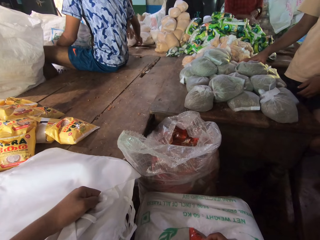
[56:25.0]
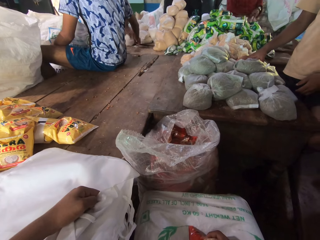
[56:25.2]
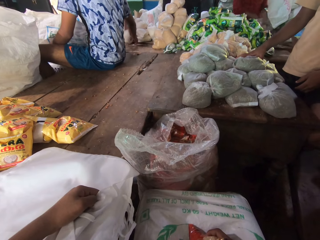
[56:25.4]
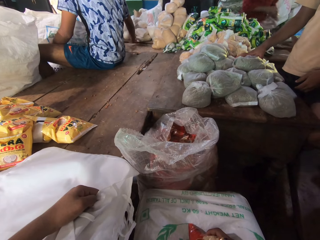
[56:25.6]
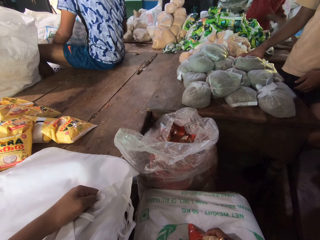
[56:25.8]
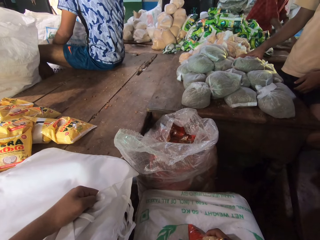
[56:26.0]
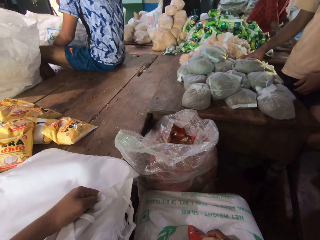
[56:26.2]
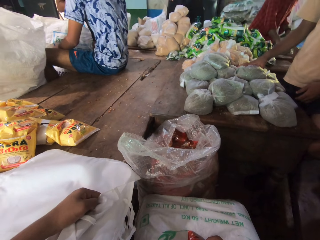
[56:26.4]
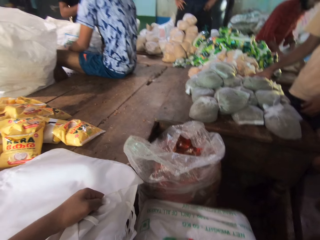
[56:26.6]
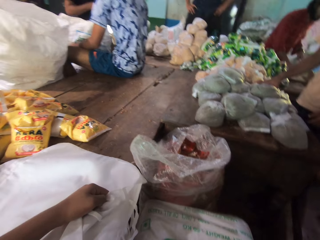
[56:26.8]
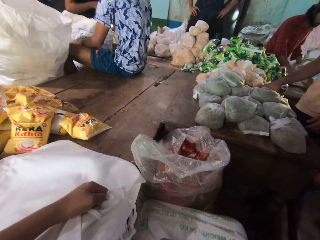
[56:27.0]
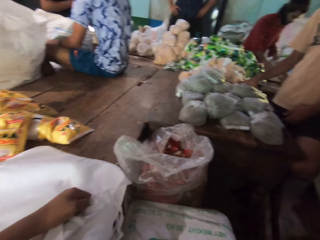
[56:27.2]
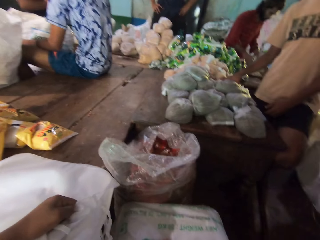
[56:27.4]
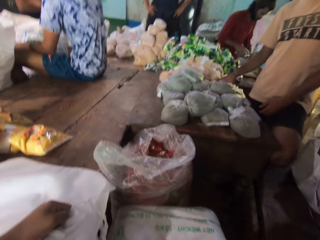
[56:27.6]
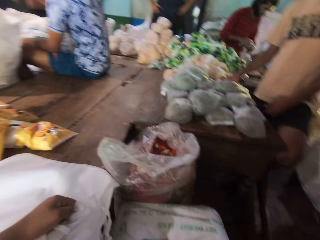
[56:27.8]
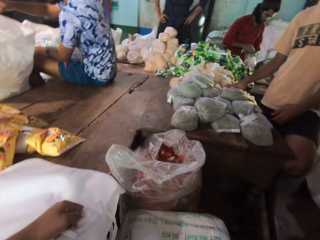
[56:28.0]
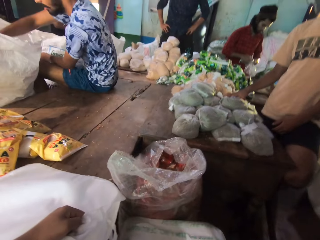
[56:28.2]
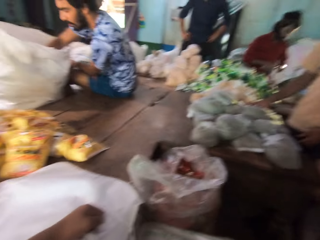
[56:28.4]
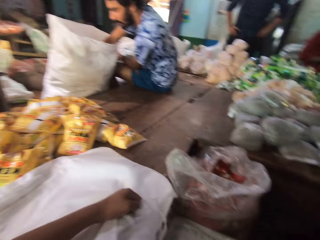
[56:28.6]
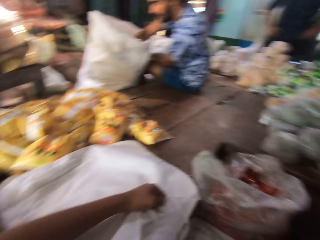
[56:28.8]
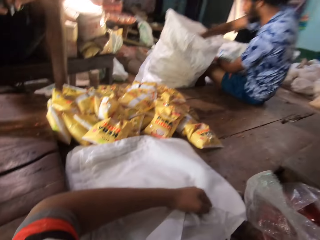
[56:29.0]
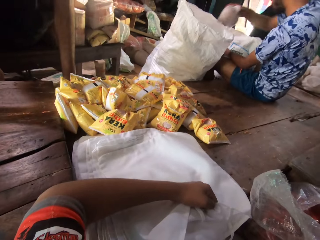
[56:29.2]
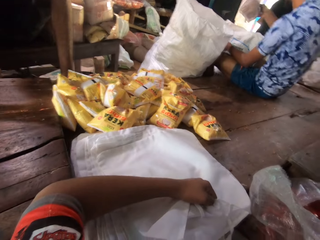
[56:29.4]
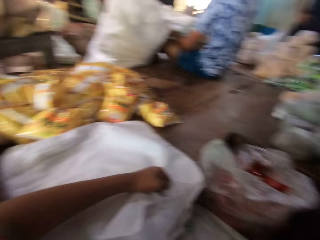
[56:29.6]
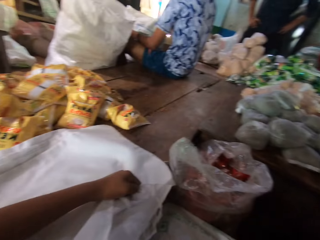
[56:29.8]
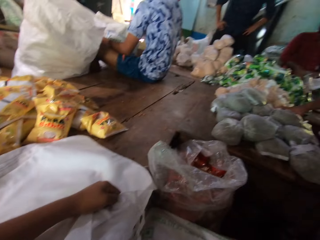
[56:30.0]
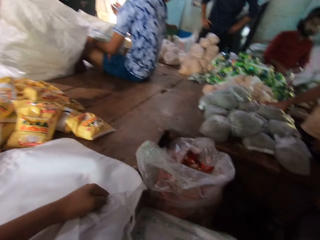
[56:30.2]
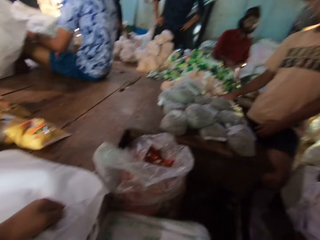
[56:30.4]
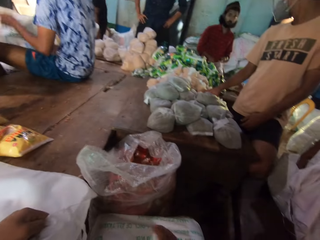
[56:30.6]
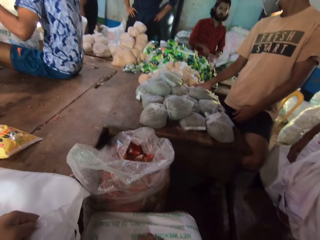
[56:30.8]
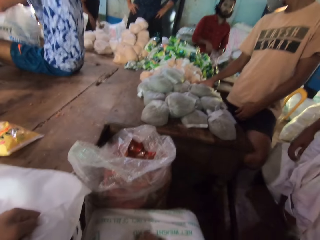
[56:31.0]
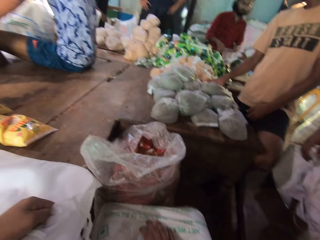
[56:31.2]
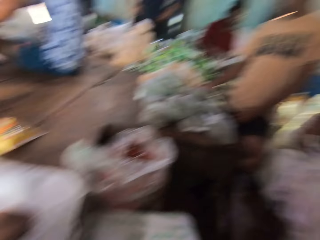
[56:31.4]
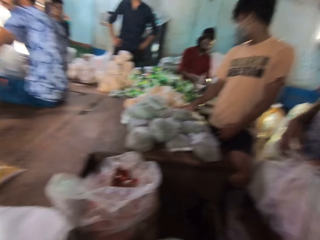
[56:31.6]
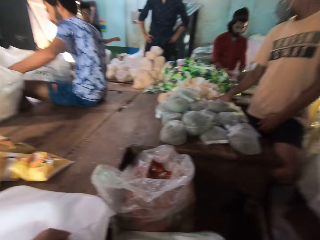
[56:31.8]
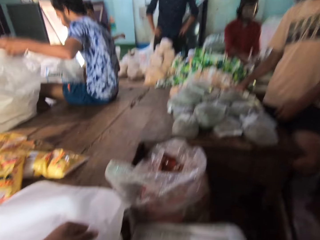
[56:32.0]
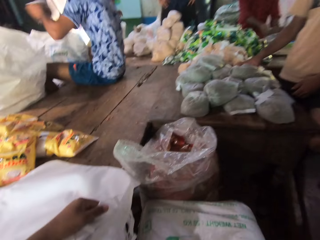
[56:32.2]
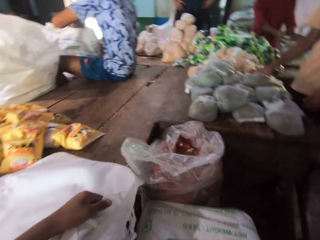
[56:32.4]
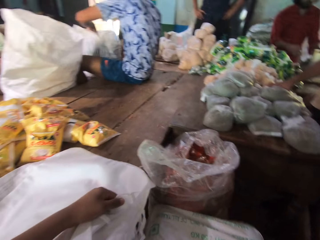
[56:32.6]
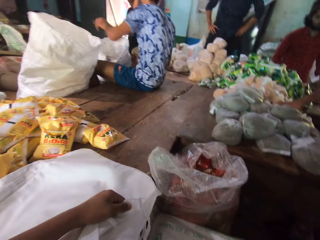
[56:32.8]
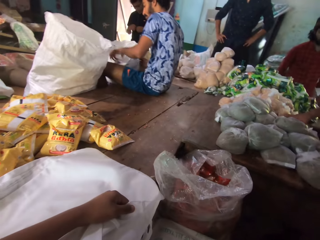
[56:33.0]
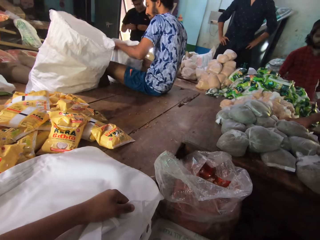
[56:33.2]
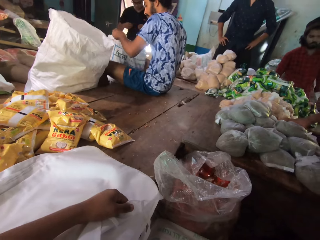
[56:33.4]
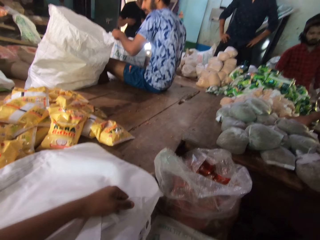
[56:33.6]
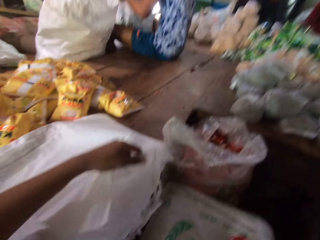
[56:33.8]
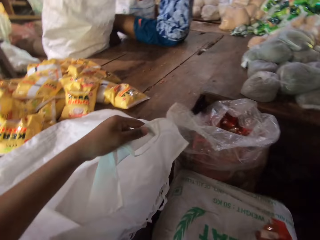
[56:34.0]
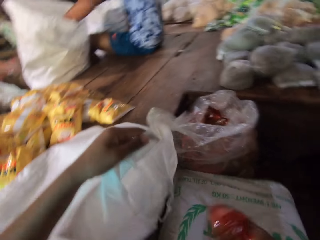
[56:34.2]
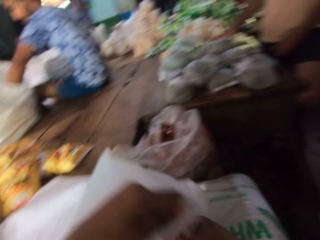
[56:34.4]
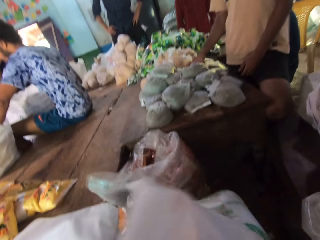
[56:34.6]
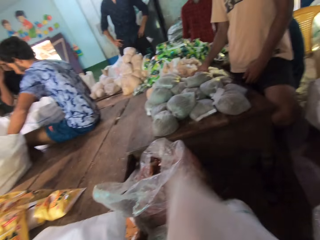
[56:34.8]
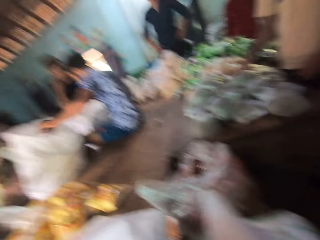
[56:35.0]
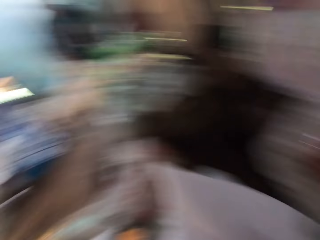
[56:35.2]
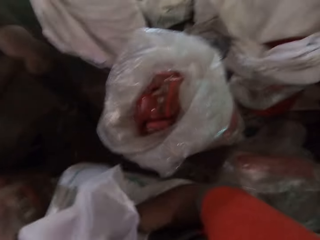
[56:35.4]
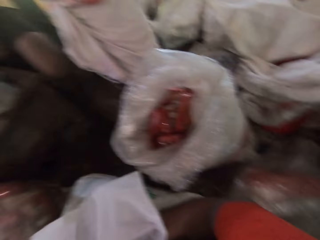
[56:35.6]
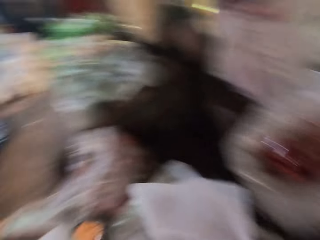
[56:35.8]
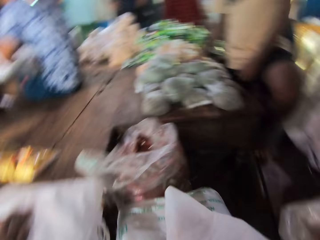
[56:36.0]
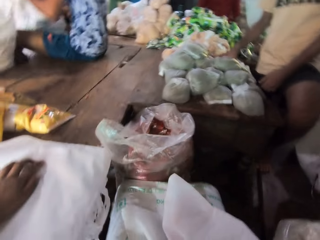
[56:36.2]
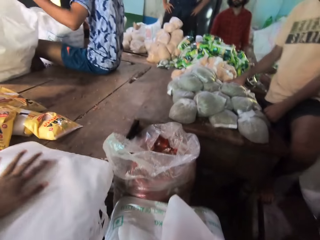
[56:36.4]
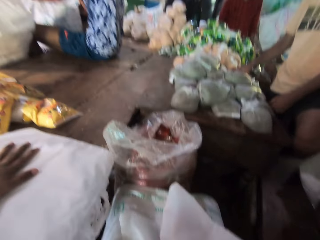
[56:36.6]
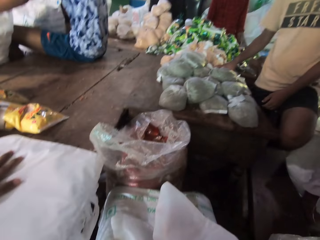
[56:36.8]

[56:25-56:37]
A man picks up a food item from the table with his right hand. He puts the food item into a bag in his left hand with his right hand. Another man picks up a food item from the sack with his right hand. He picks up a food item from the sack with his left hand. He drops the food item in the sack with his left hand. The camera wearer picks up the bag from the table with his left hand. He puts the food item into the bag with his right hand.

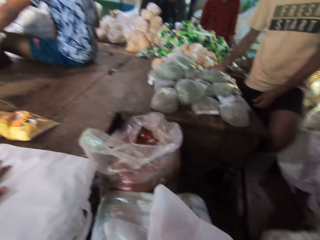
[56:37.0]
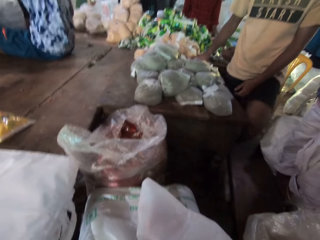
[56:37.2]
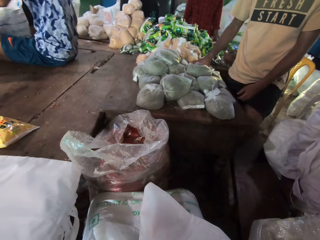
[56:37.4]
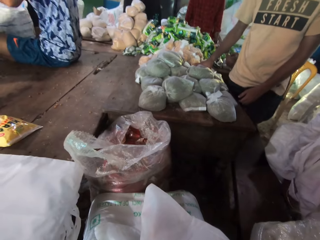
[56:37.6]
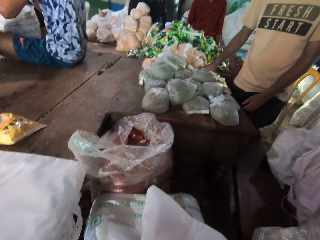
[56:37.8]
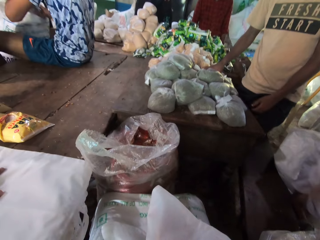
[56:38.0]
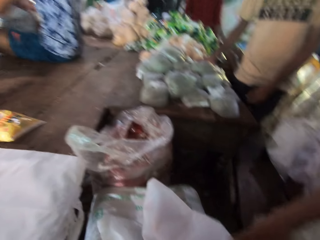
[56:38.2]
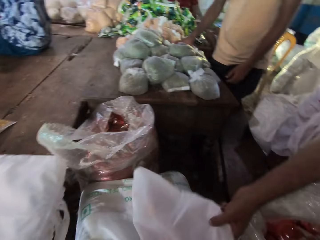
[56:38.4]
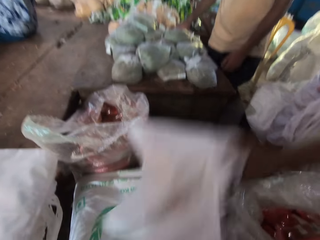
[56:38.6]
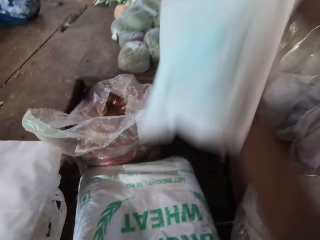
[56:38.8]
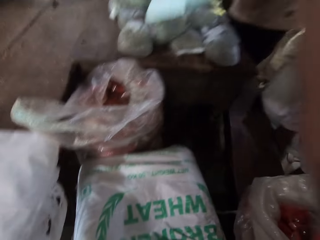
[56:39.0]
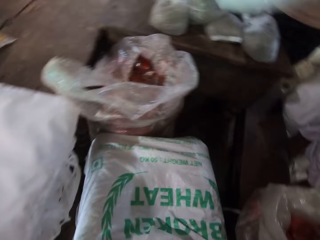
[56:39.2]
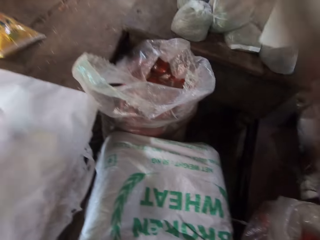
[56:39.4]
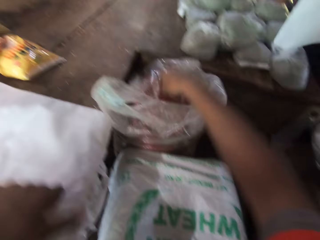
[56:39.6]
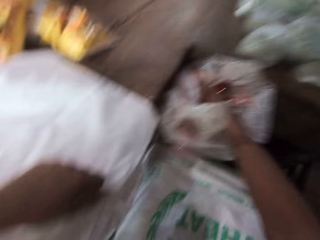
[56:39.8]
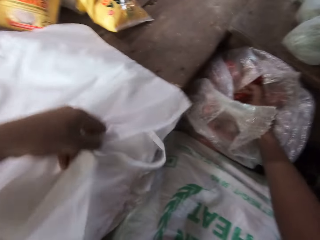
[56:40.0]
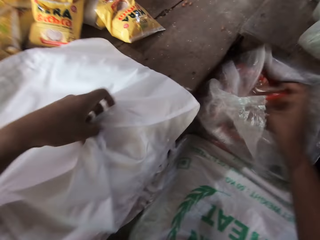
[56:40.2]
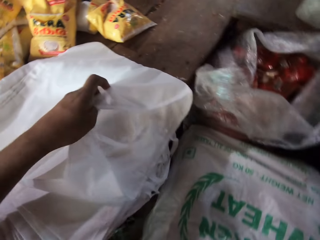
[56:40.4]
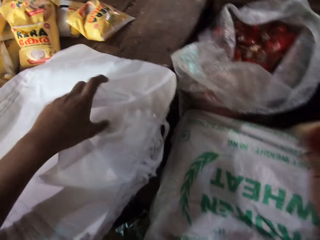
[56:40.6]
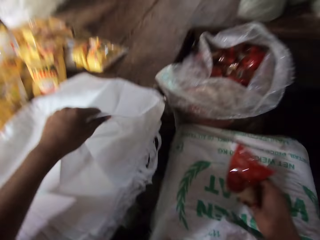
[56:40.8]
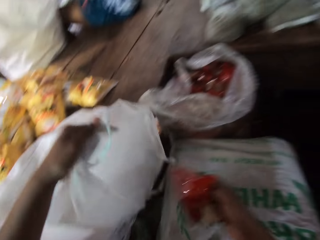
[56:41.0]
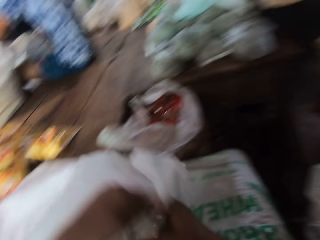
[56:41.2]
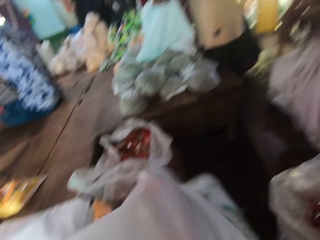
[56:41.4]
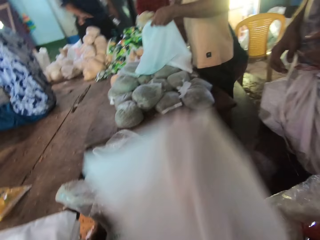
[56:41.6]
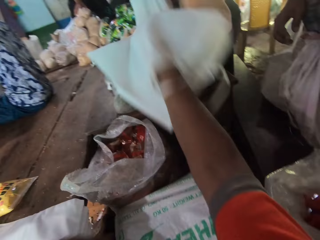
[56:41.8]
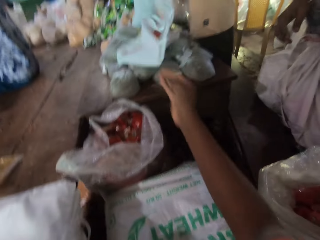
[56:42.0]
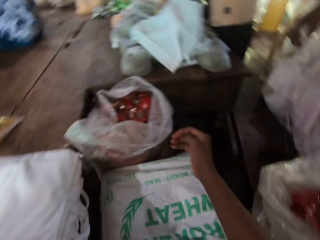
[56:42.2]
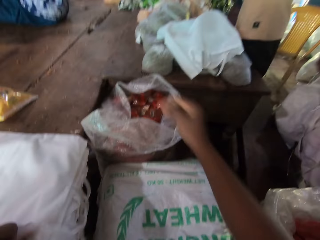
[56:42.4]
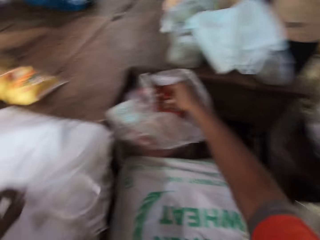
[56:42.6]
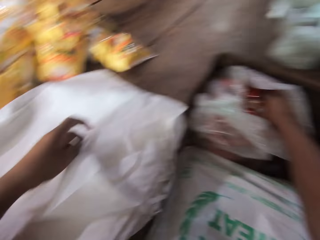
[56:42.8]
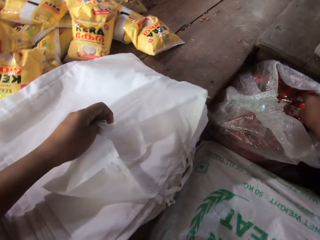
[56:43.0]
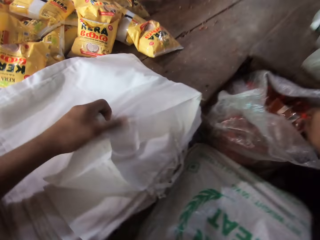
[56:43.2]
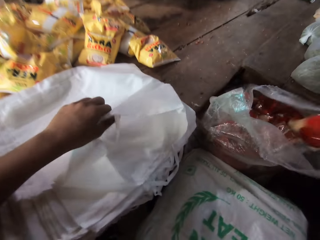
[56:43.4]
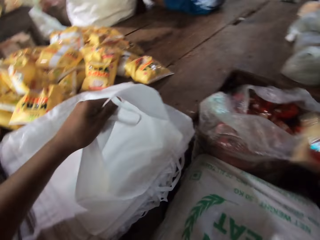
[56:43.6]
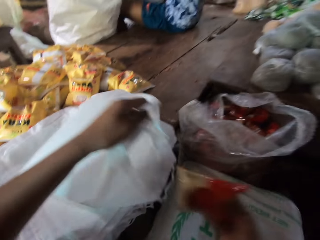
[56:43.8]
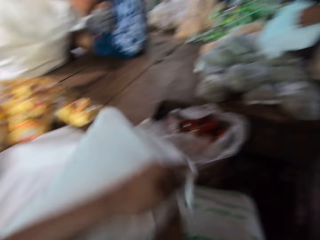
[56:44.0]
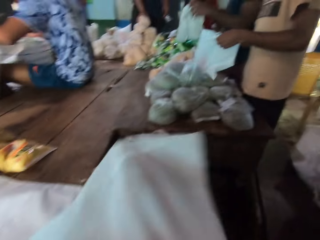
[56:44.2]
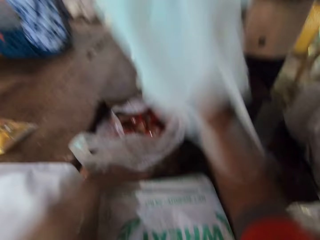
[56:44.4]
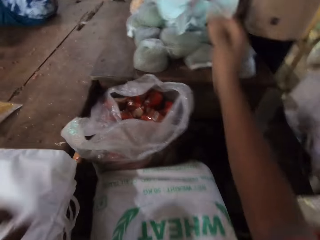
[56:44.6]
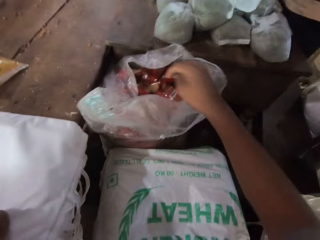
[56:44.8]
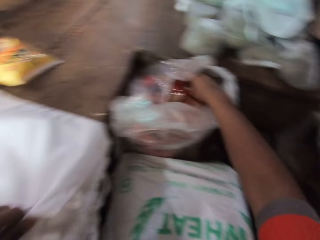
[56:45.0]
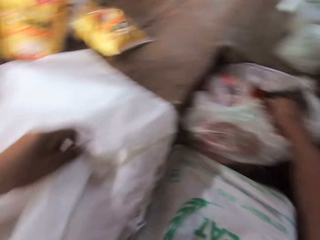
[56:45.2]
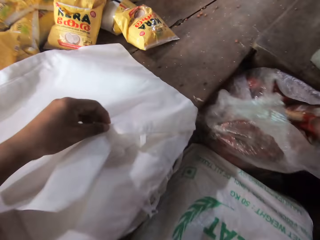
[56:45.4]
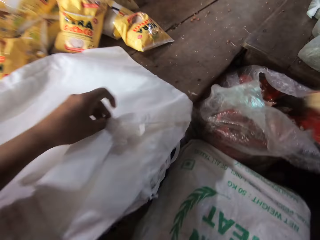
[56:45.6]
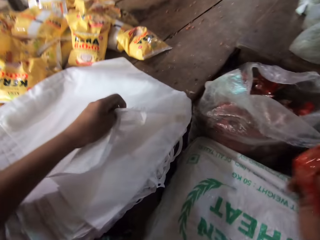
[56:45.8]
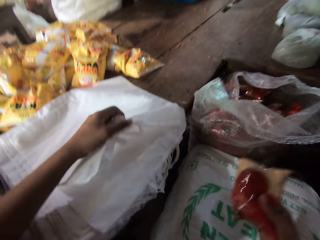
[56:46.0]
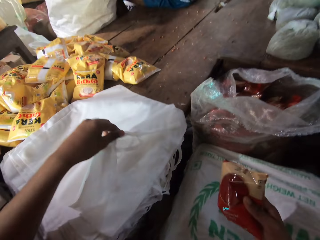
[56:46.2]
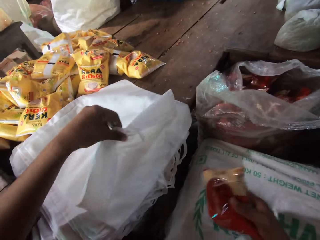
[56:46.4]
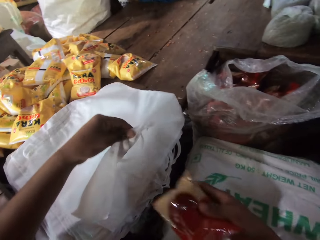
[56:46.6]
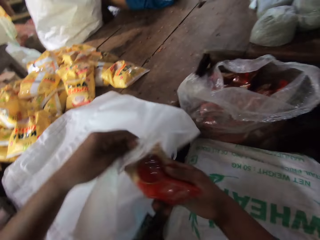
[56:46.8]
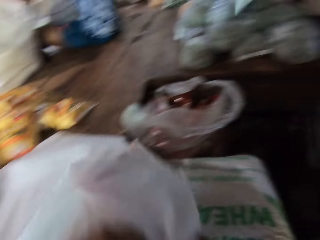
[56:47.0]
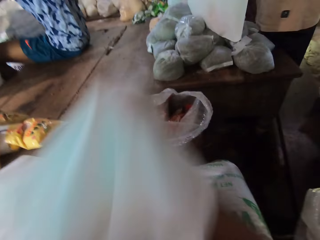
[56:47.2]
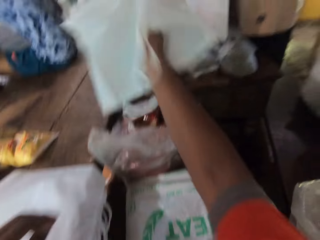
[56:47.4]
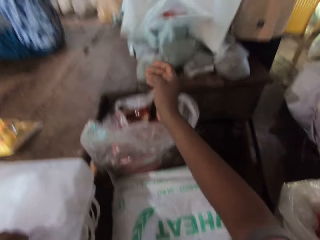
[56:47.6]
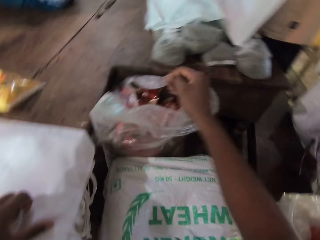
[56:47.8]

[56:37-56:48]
A man takes the bag from the camera wearer with his left hand. The camera wearer picks up a bag from the table with his left hand. He picks up a food item from the sack with his right hand. He puts the food item into the bag with his right hand. He throws the bag on the table with his right hand. He picks up a food item from the sack with his right hand. He picks up a bag from the table with his left hand. He puts the food item into the bag with his right hand. He throws the bag on the table with his right hand. He picks up a food item from the sack with his right hand. He picks up a bag from the table with his left hand. He puts the food item into the bag with his right hand. He throws the bag on the table with his right hand.
